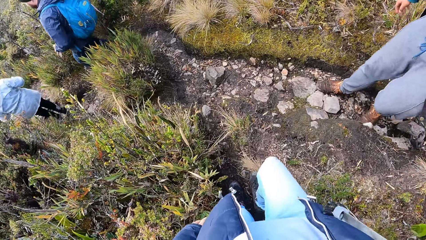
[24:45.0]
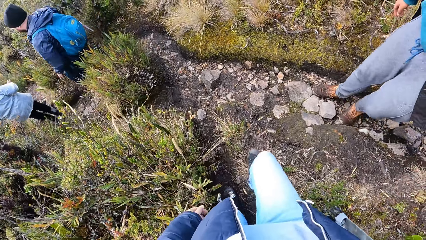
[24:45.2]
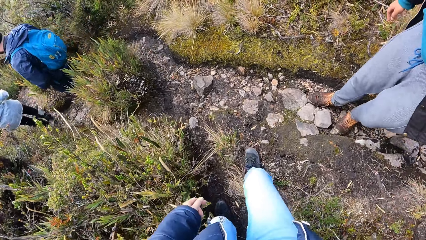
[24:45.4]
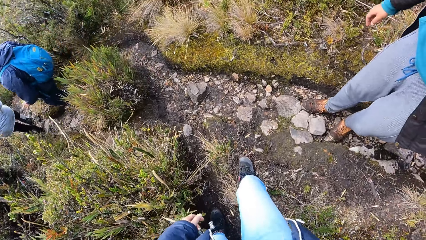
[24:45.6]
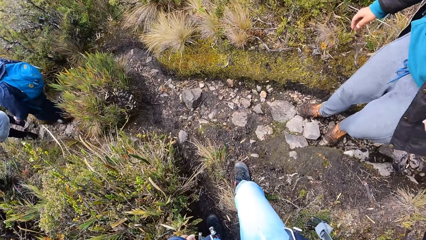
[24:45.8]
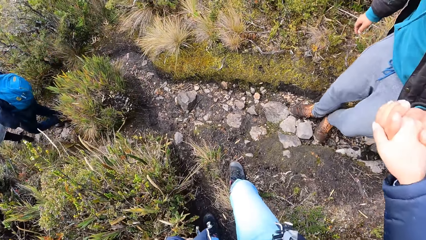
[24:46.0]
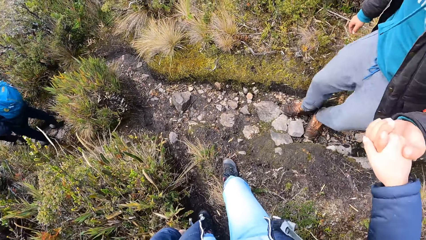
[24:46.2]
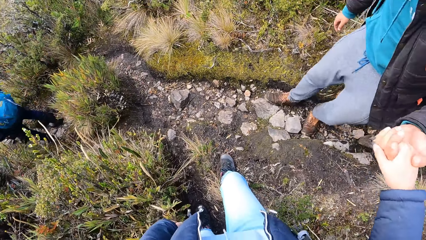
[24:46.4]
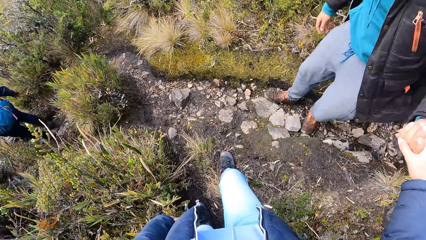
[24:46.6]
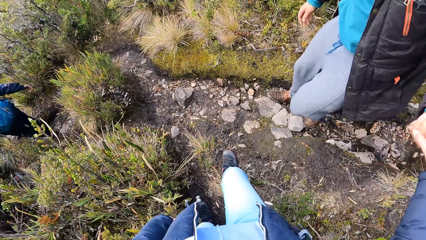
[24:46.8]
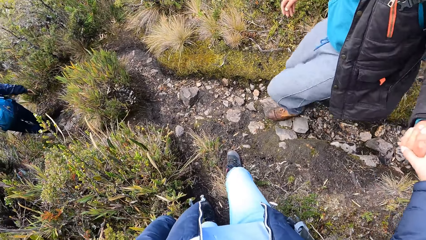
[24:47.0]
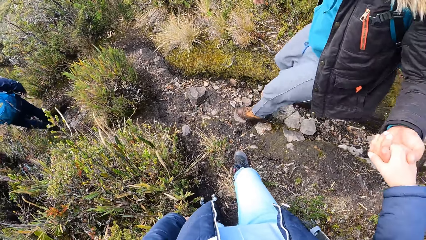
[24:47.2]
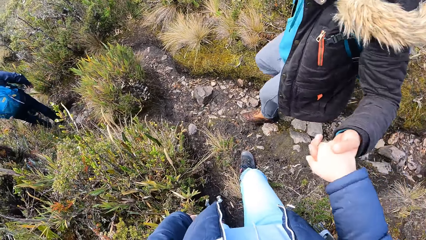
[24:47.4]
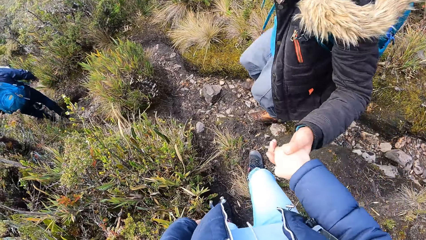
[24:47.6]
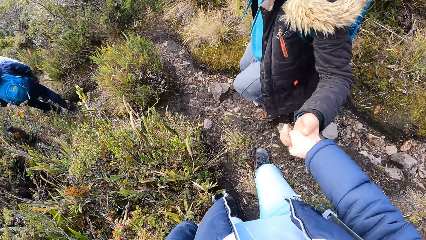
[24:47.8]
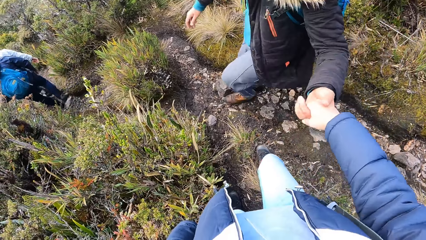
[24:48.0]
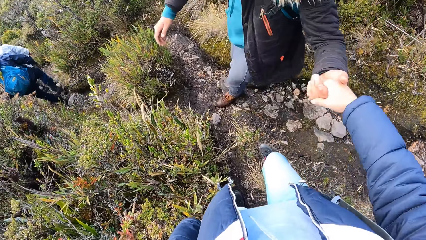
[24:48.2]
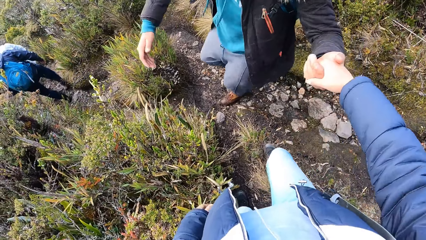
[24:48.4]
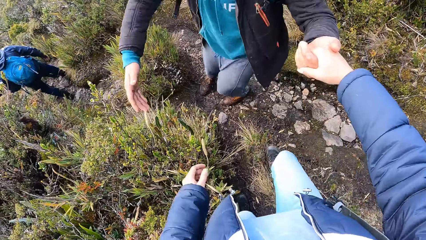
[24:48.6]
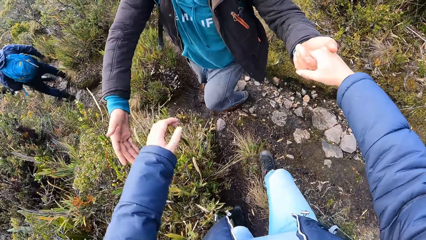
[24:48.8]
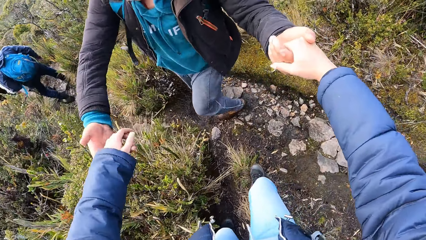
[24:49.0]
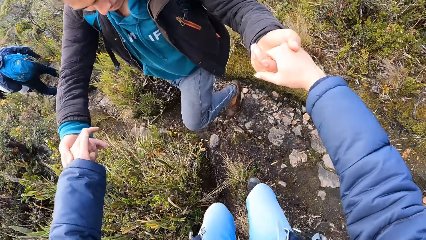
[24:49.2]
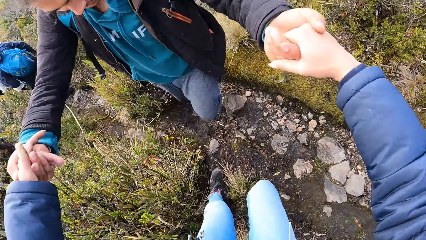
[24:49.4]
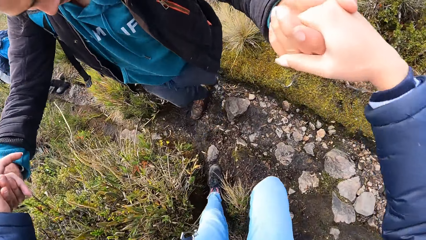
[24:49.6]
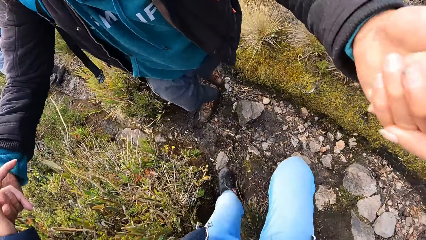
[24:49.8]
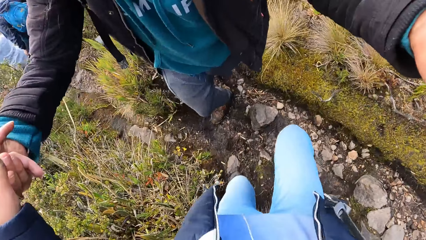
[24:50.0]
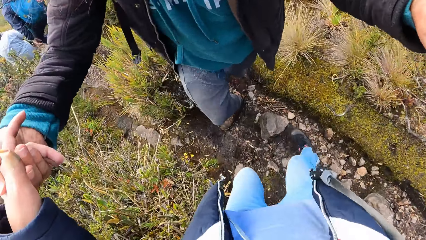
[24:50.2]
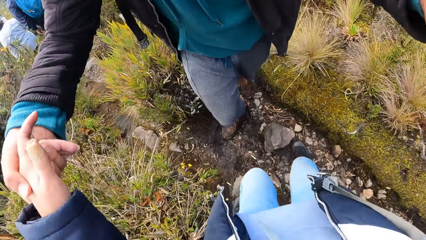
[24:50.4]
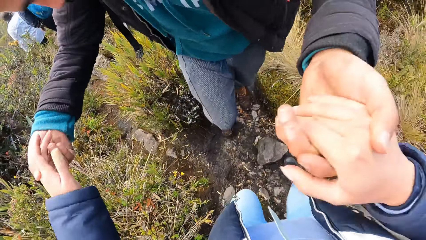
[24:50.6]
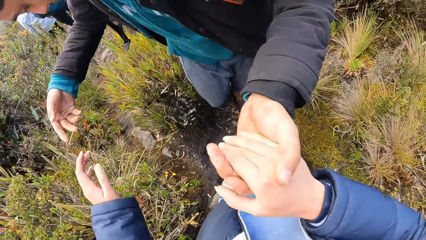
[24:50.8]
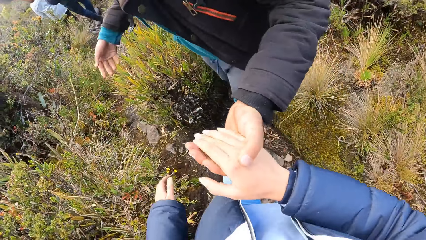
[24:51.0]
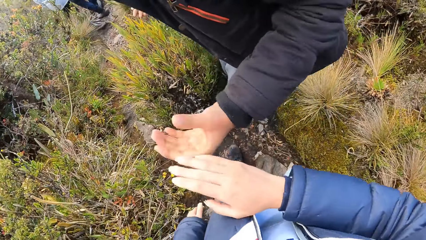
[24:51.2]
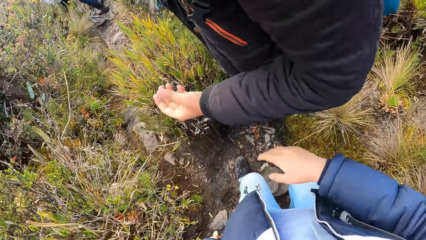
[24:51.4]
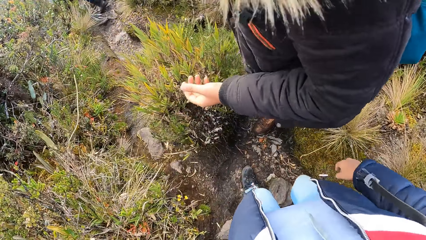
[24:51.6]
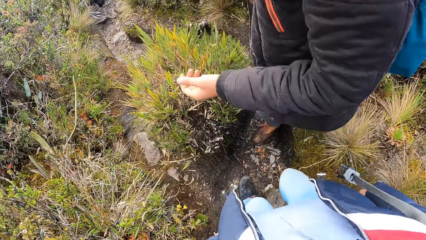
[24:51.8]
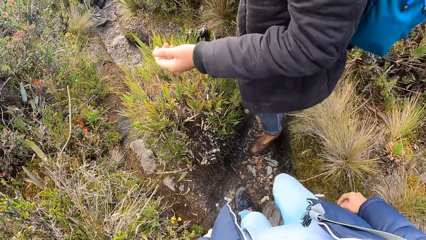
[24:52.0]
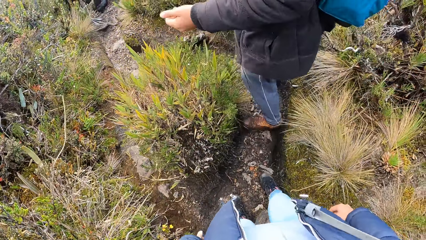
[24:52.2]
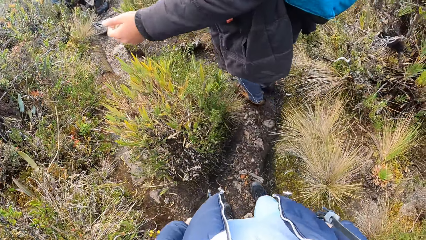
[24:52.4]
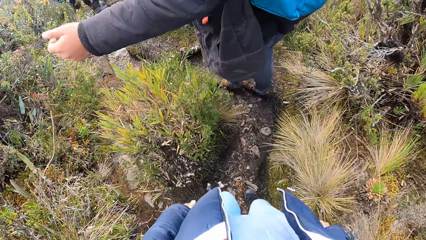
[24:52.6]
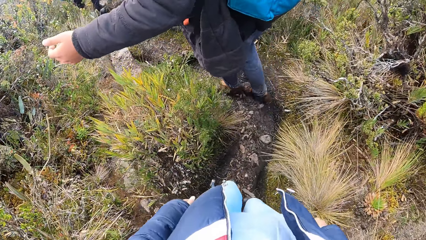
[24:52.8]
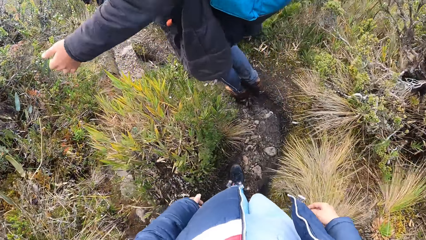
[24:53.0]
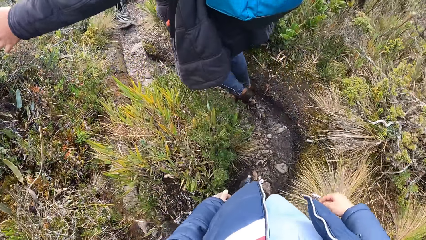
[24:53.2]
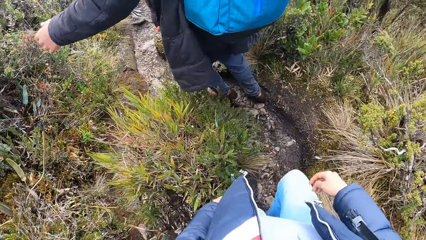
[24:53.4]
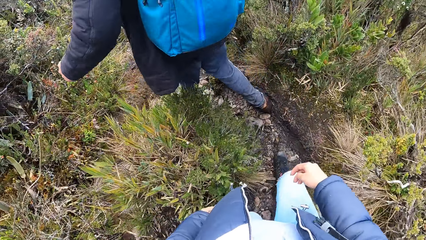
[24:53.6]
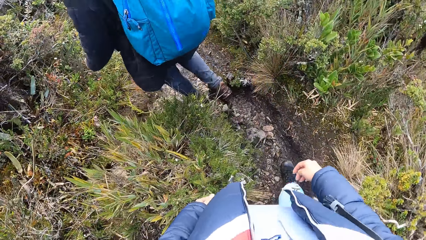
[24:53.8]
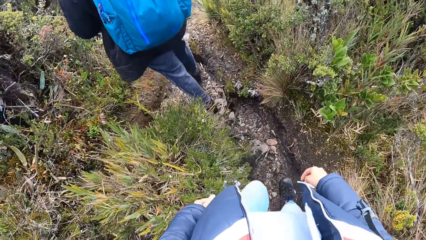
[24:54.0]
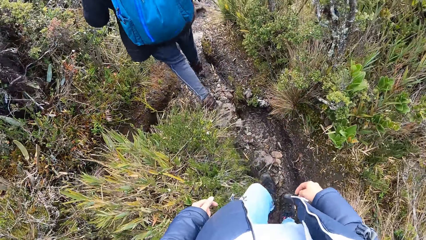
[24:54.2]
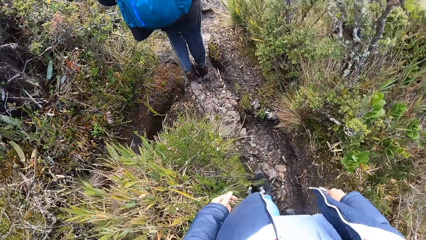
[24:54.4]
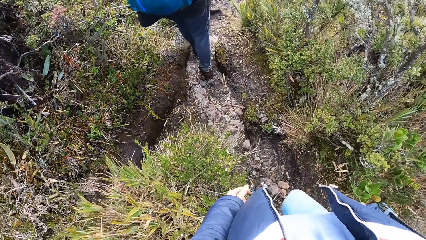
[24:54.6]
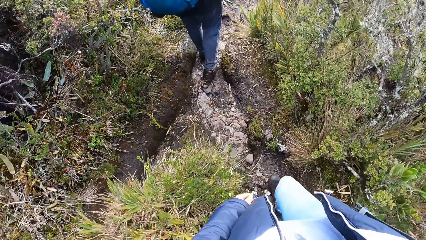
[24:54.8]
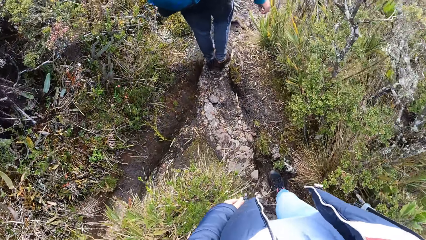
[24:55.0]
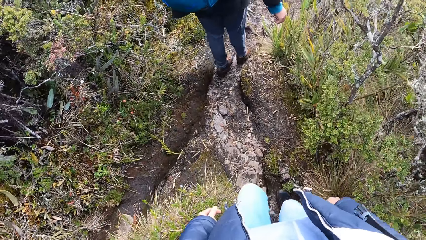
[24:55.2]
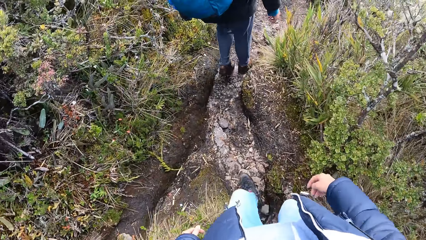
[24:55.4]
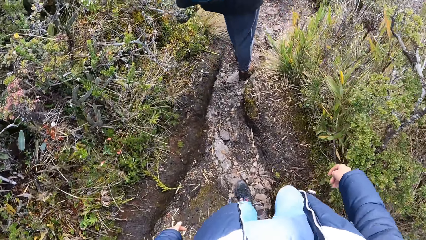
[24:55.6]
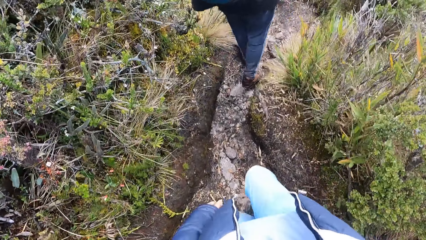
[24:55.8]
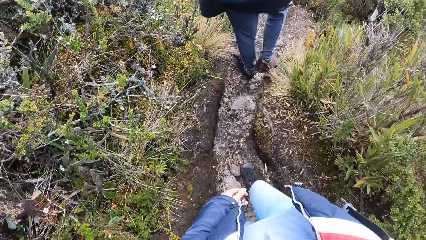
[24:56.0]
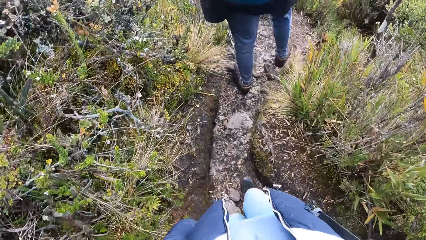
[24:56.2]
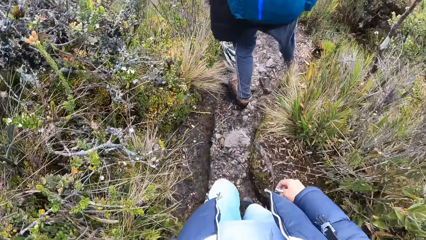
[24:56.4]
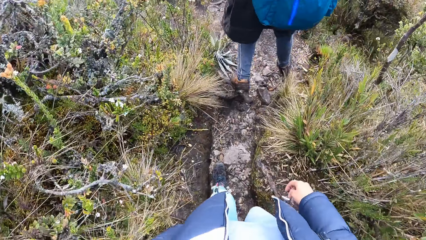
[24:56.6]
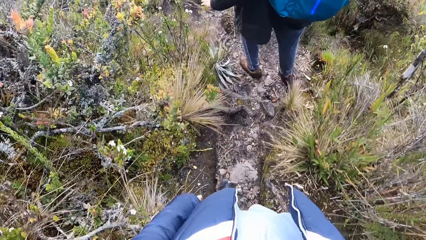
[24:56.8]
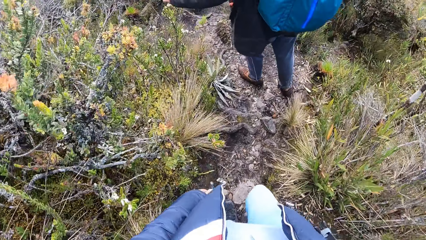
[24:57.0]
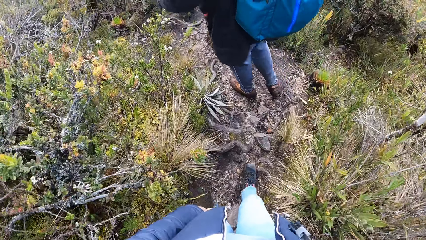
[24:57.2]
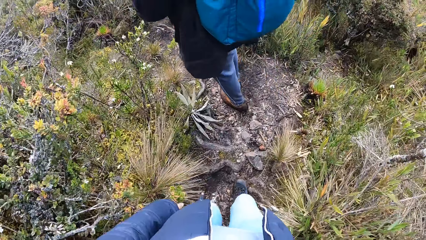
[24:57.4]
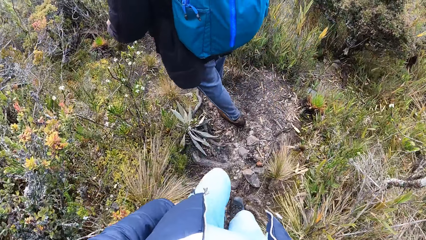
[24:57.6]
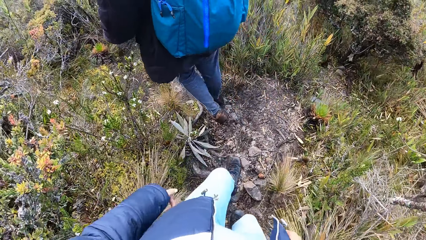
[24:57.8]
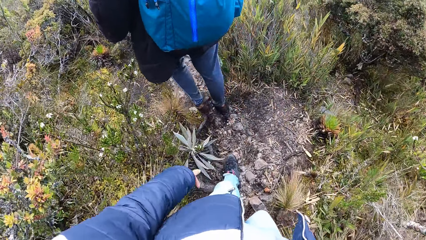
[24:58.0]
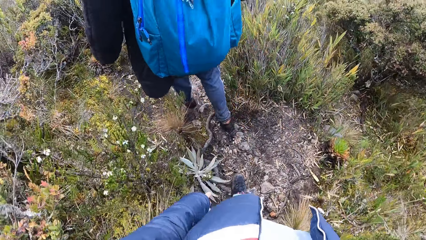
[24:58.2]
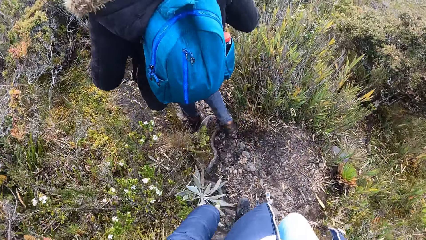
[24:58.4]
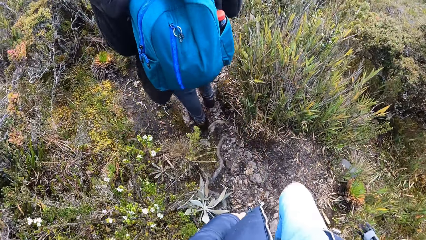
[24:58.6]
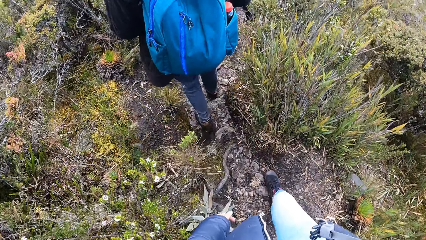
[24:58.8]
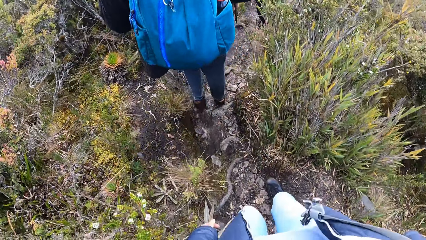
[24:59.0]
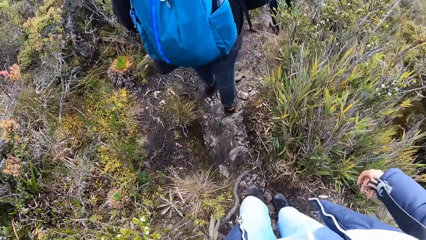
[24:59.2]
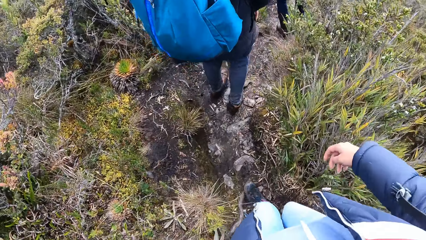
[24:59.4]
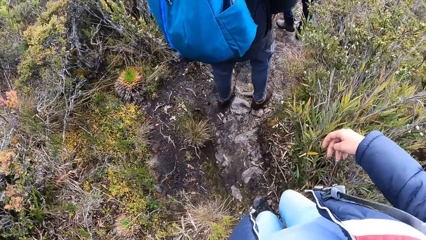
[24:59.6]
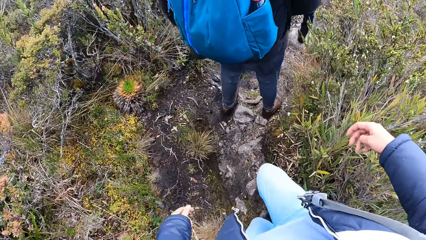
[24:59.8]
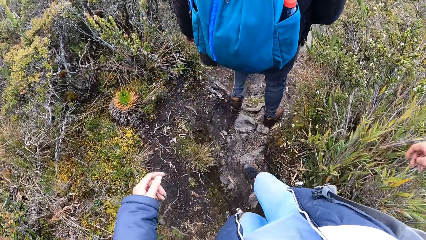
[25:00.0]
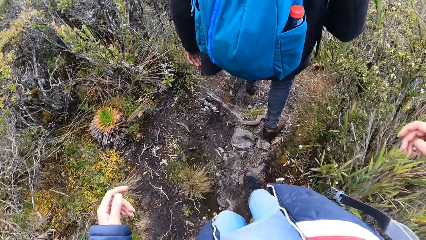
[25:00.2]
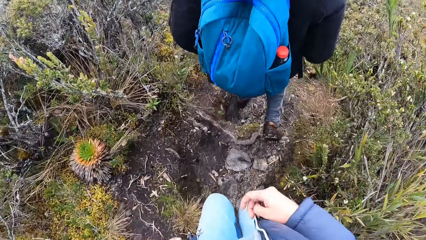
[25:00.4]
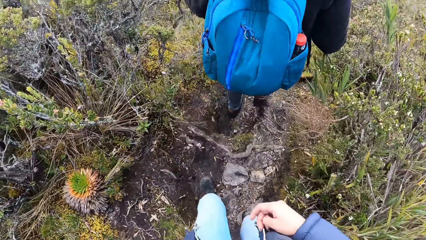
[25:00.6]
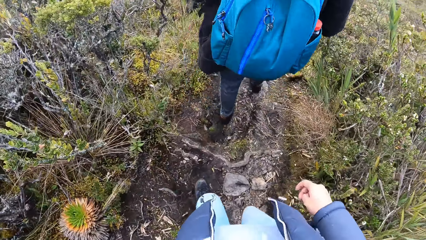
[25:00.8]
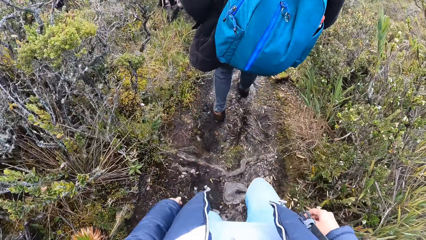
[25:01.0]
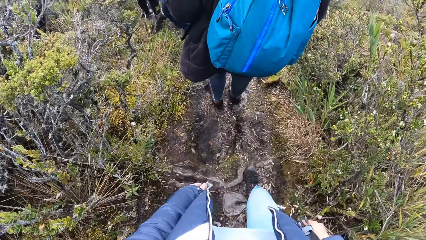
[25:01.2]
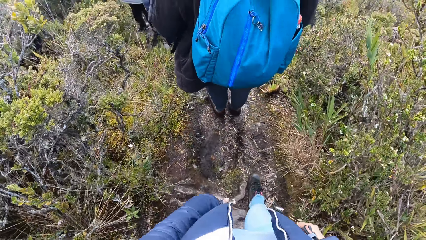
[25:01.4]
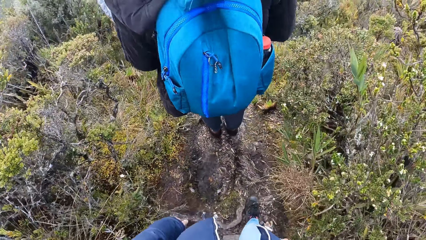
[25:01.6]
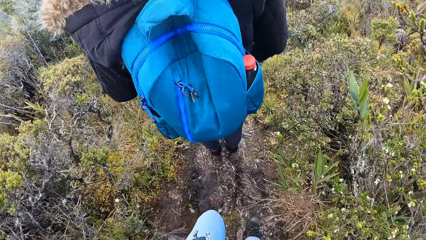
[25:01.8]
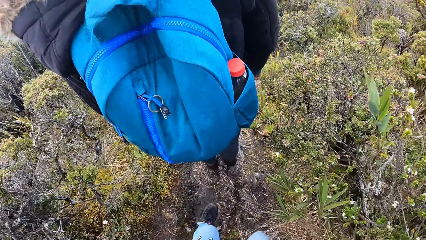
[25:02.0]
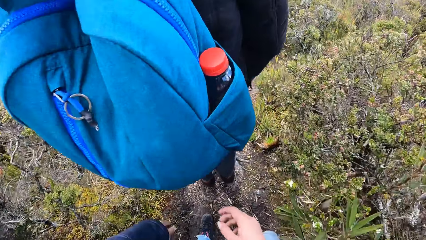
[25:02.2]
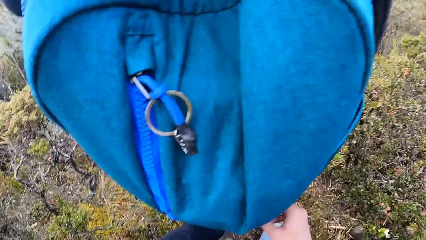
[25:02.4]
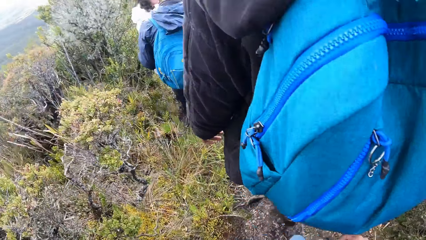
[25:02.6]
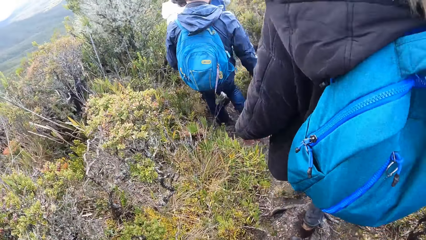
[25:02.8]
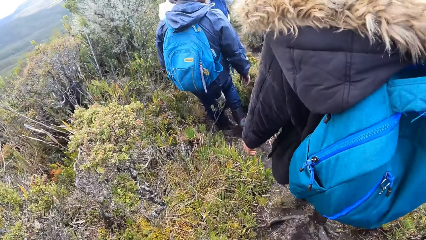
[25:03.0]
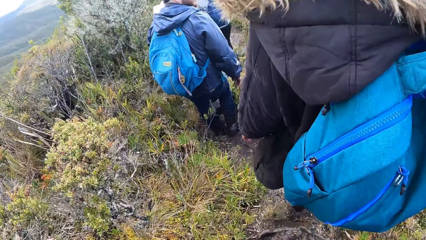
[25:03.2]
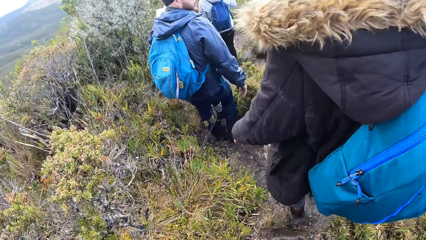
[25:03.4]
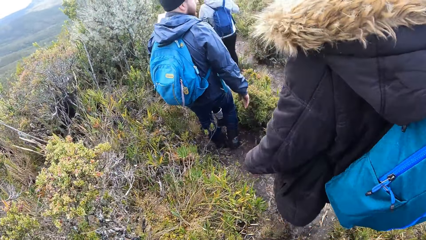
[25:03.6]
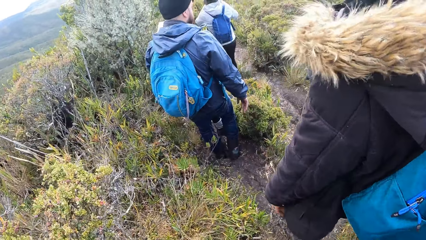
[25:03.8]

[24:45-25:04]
The camera wearer stops. A man and the camera wearer hold their hands. The man and the camera wearer hold both hands. The camera wearer walks down a hill. She removes her hands from those of the man. She walks.
